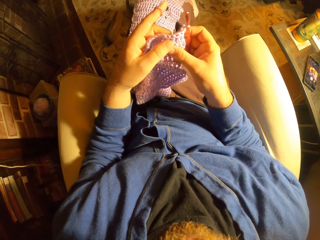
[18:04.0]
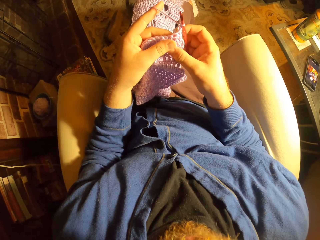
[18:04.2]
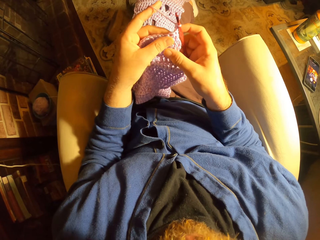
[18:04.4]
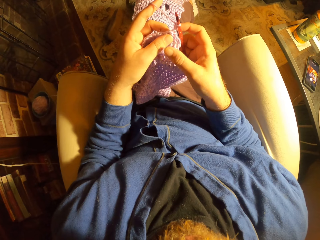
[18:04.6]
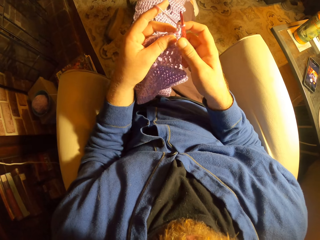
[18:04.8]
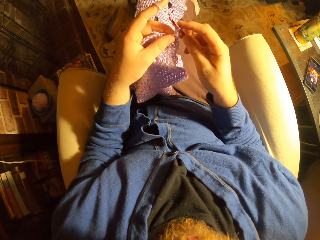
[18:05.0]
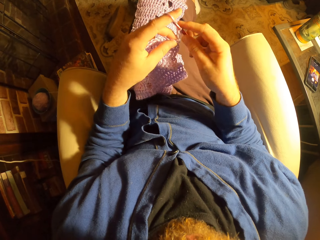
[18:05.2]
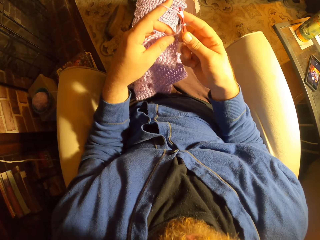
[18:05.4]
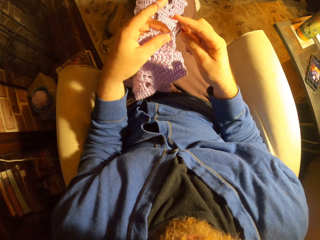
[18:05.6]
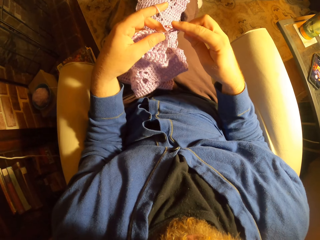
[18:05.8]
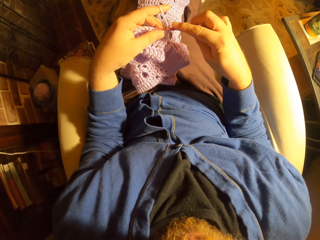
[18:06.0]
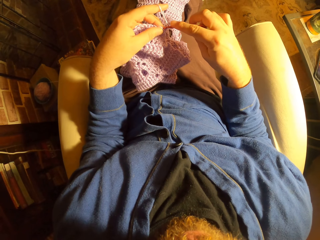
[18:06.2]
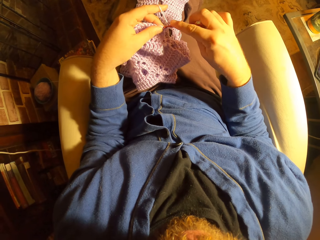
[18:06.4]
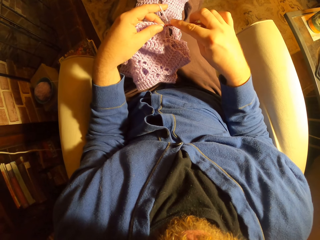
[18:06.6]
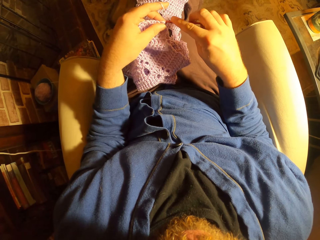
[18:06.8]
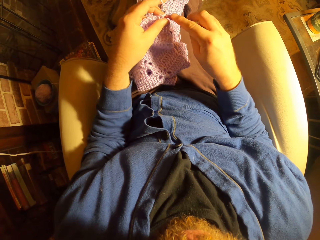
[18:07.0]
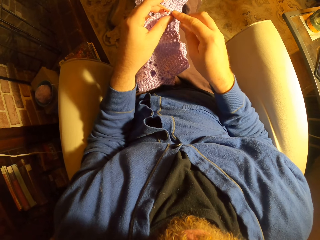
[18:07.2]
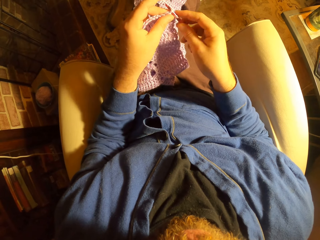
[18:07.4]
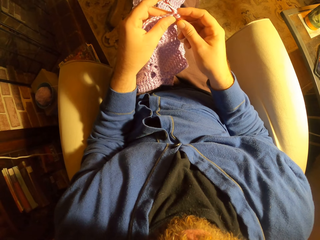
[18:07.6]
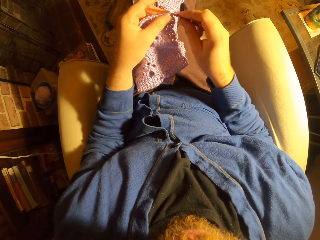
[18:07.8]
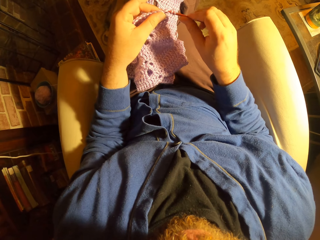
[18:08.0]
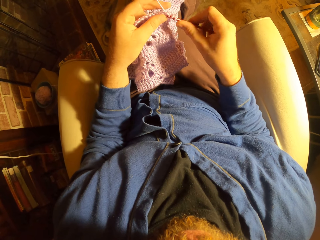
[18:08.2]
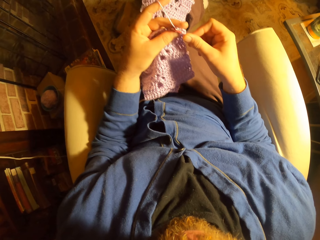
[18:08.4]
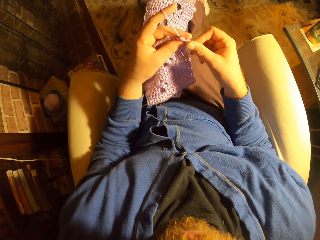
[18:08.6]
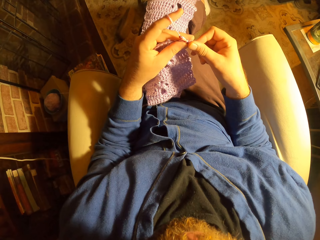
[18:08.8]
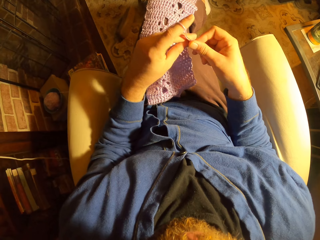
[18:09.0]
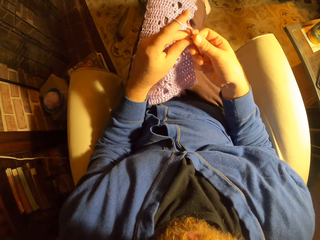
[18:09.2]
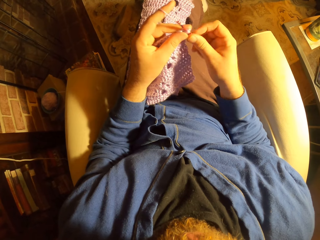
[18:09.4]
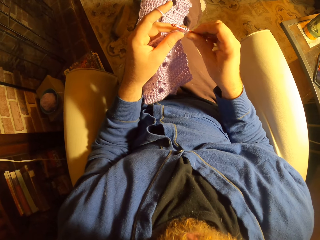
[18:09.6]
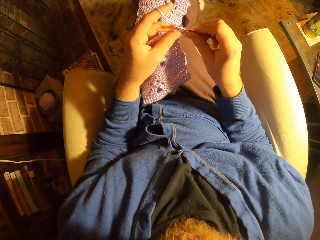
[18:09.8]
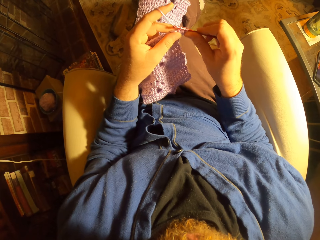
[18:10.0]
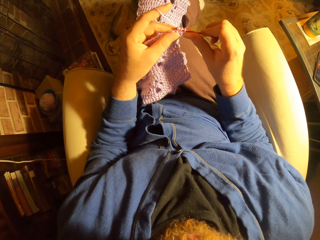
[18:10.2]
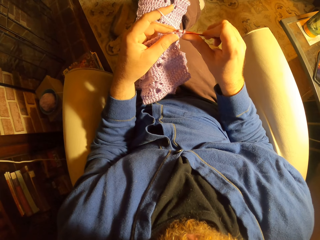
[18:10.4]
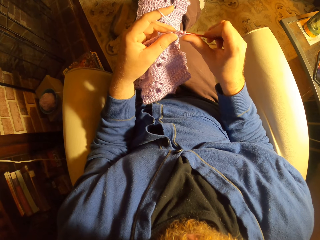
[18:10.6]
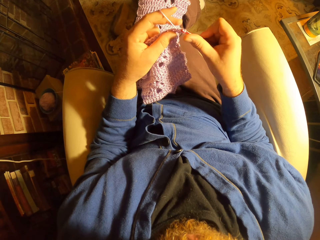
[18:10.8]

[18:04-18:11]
The camera wearer knits fabric with the hooked needle.

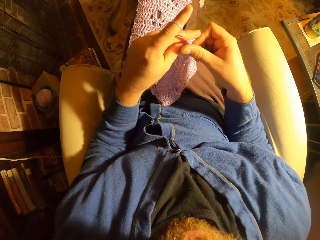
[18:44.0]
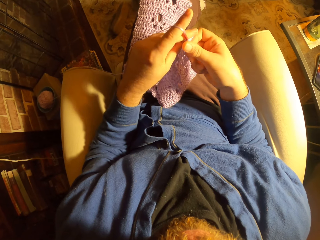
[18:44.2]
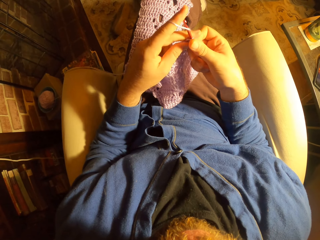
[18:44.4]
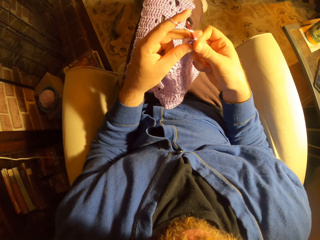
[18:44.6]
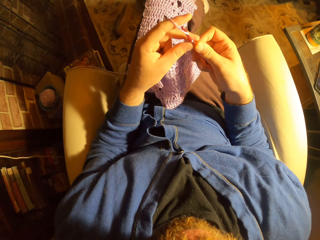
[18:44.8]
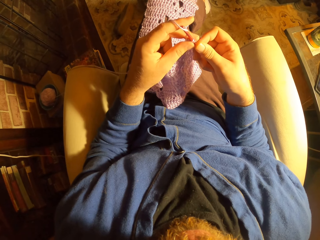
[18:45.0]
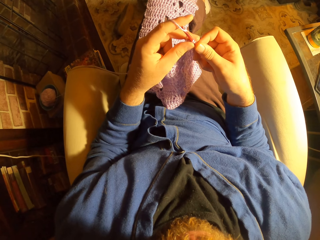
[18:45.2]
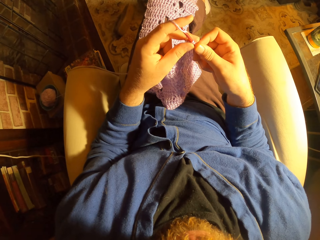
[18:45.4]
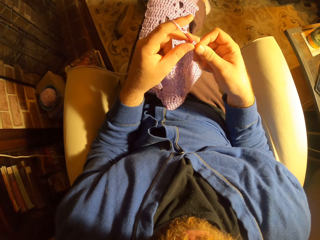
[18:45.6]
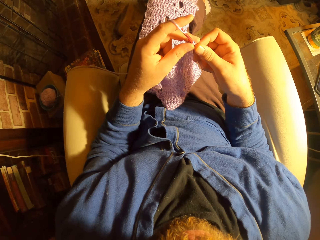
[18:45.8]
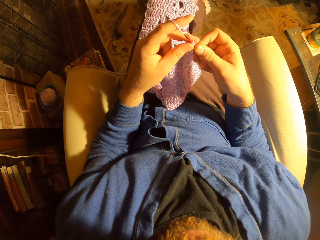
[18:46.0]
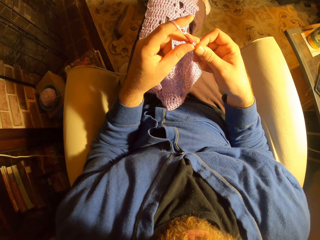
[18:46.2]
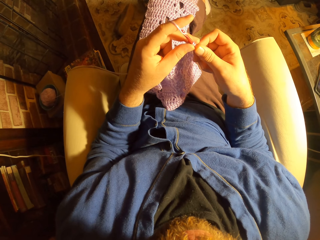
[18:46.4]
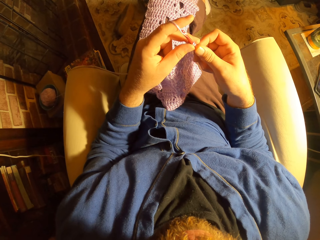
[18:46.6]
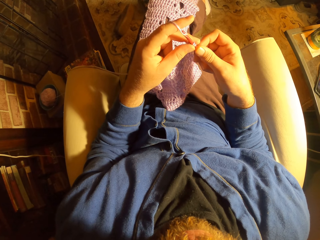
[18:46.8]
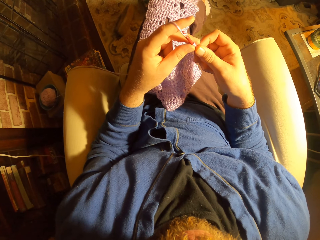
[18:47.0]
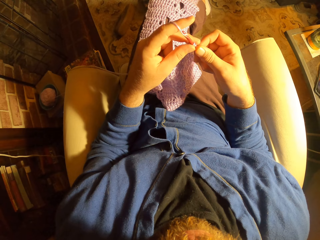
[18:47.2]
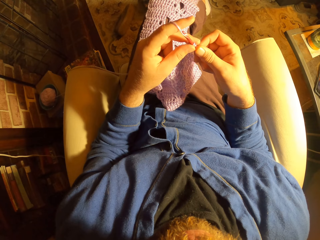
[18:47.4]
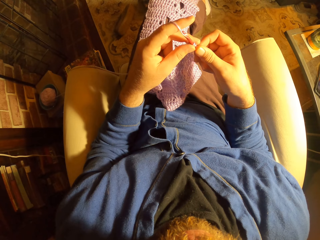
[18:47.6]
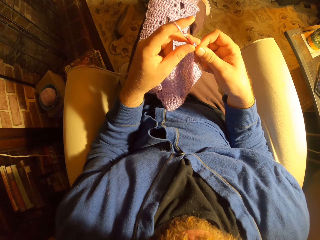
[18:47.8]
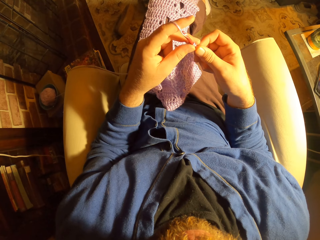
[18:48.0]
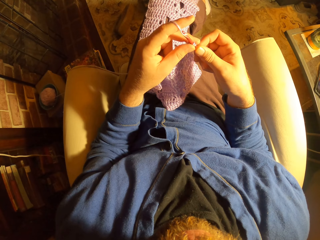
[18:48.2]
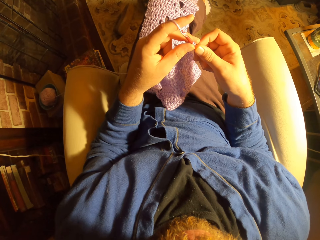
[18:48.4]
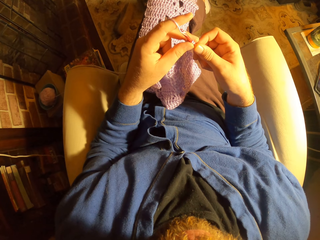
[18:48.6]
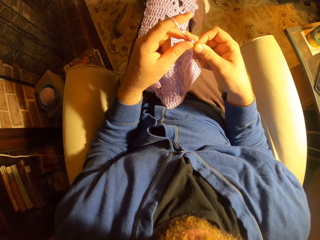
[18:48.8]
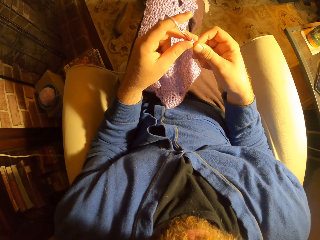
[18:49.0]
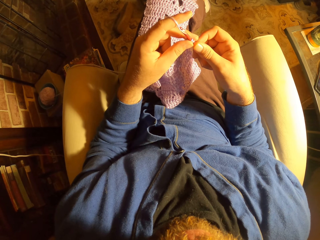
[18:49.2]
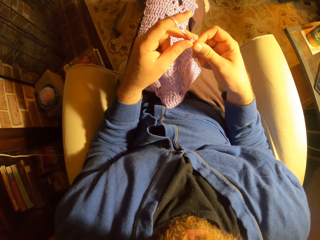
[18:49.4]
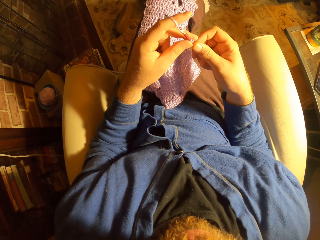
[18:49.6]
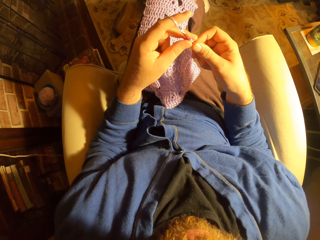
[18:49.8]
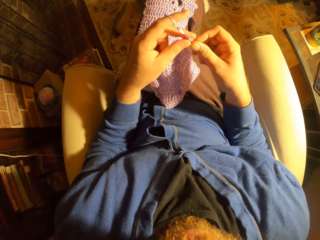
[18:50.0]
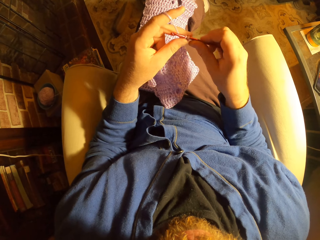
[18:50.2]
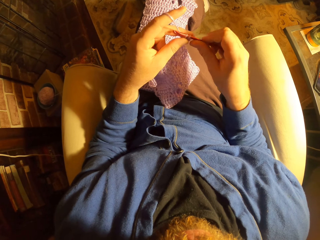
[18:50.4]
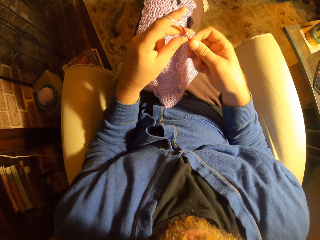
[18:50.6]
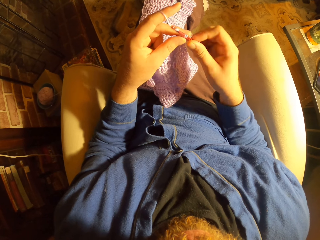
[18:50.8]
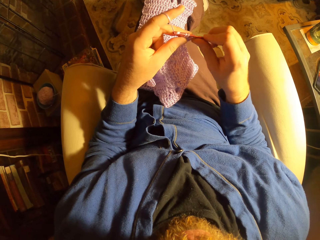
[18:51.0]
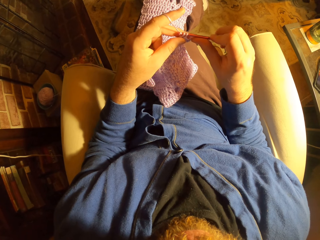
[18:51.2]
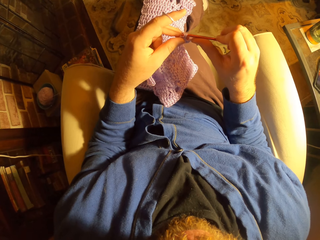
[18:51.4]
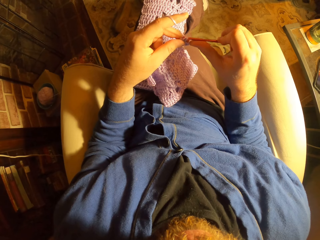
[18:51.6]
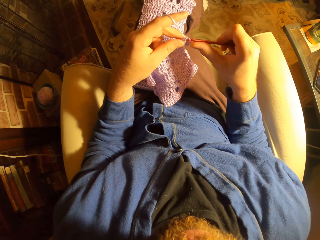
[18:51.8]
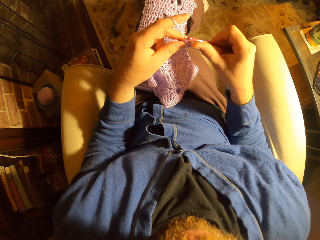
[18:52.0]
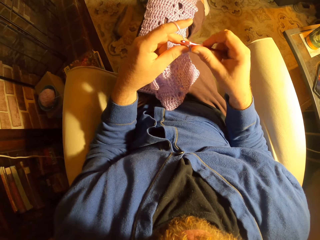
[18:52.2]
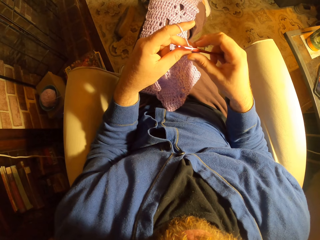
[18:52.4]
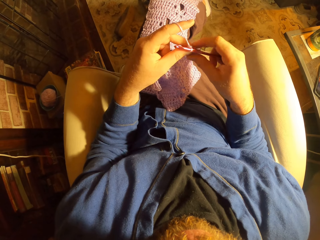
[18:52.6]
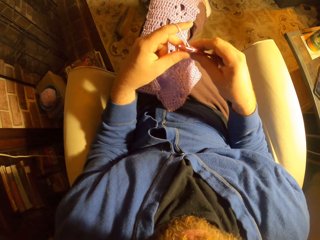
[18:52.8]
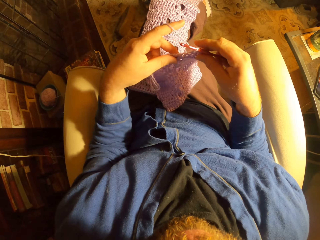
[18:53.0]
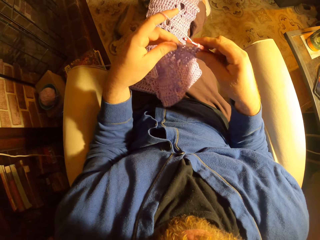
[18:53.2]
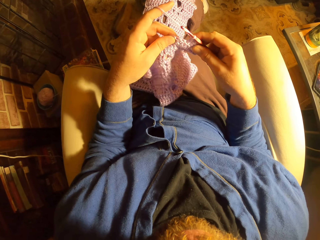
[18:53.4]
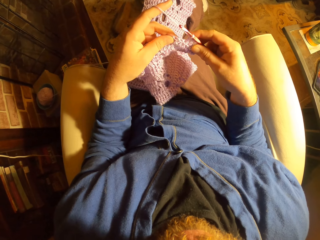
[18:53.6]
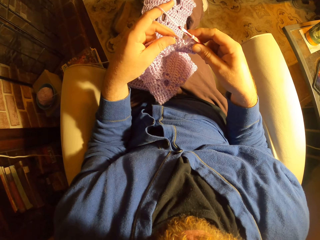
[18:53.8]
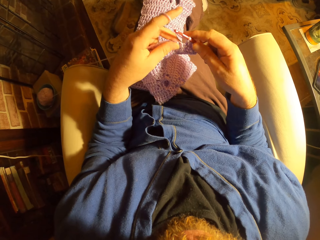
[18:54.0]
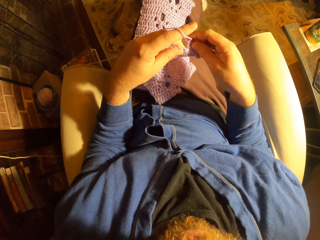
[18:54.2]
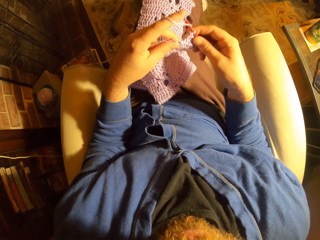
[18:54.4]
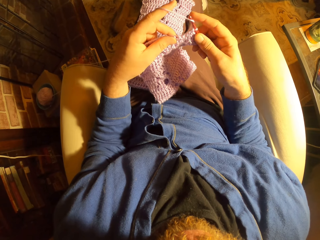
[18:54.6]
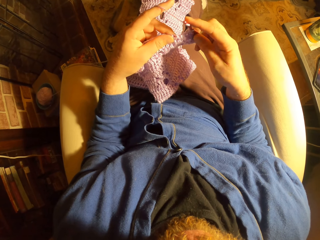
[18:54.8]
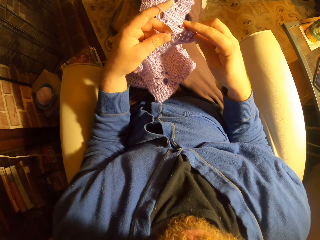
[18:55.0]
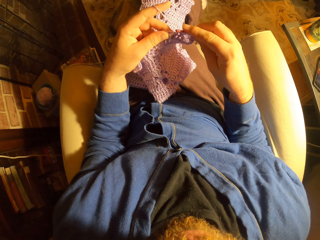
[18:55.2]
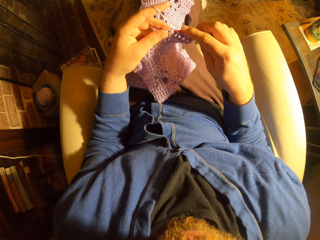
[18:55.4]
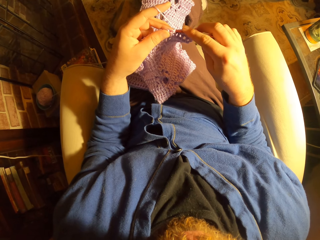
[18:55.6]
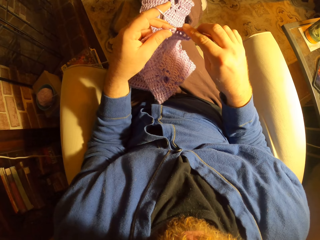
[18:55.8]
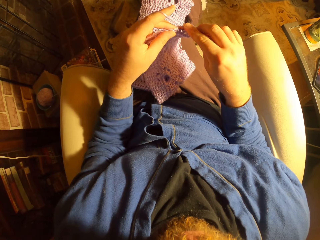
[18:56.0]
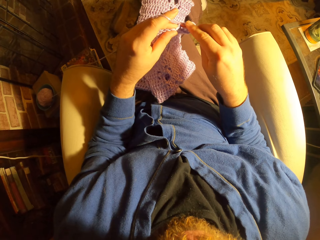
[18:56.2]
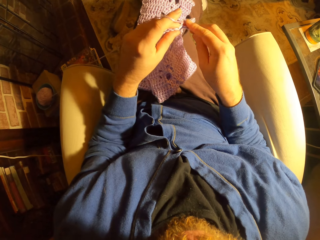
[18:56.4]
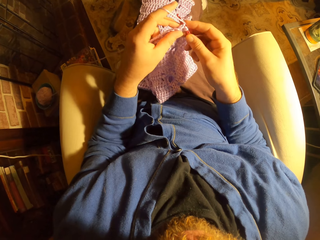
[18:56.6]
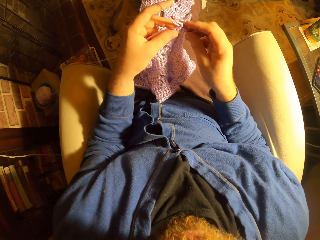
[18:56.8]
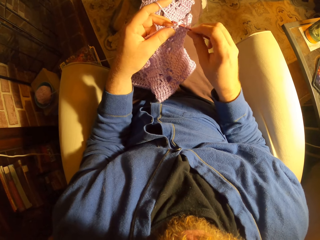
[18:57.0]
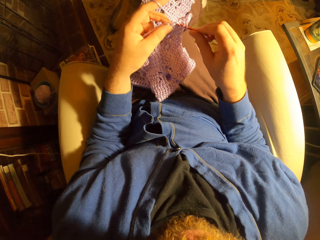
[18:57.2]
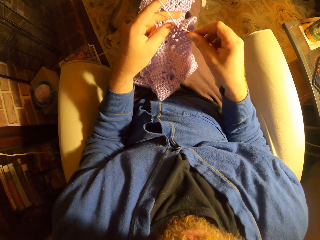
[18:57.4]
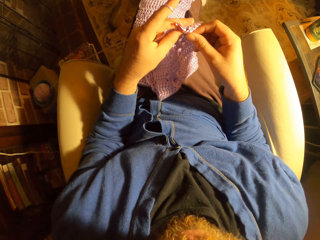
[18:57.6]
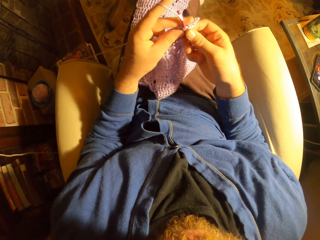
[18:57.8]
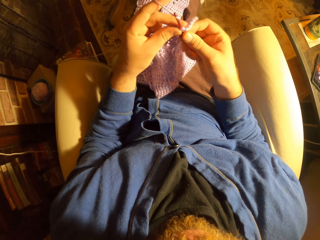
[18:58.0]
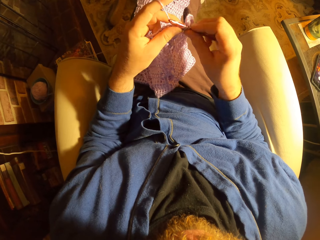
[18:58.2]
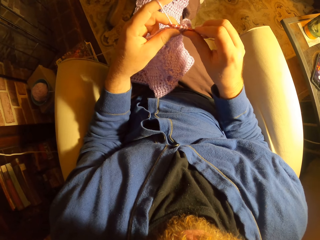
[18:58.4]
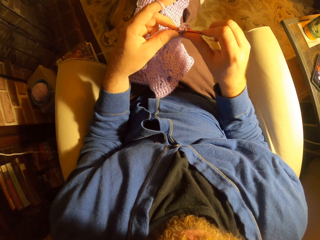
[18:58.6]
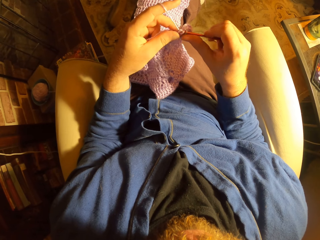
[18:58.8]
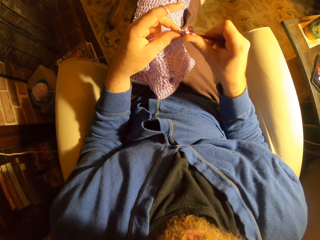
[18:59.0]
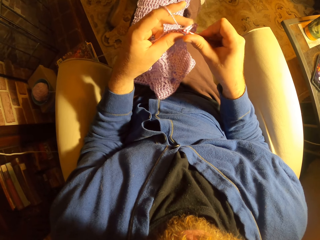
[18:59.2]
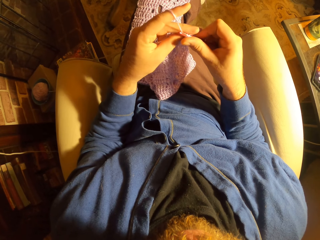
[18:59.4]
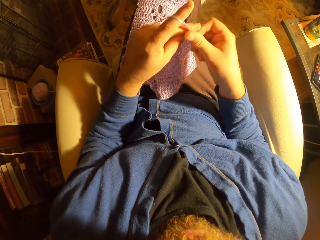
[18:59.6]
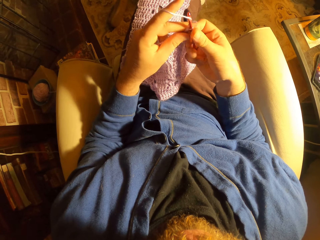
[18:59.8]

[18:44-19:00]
The camera wearer pauses crocheting. They look at something. They crochet with the yarn.
